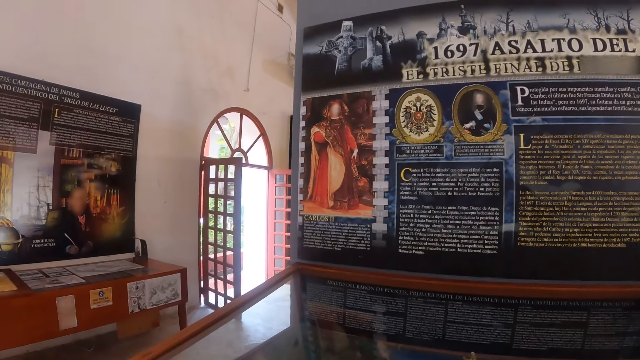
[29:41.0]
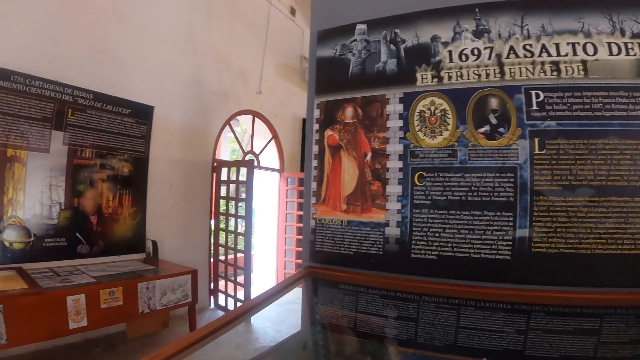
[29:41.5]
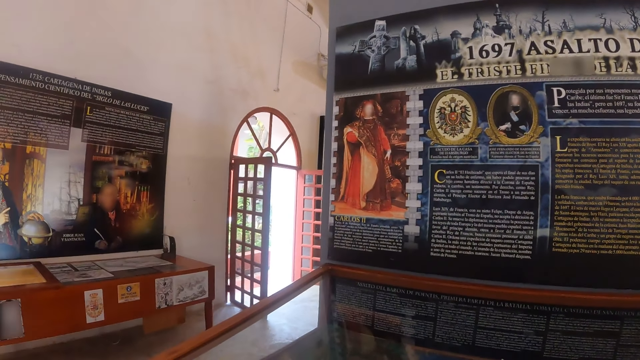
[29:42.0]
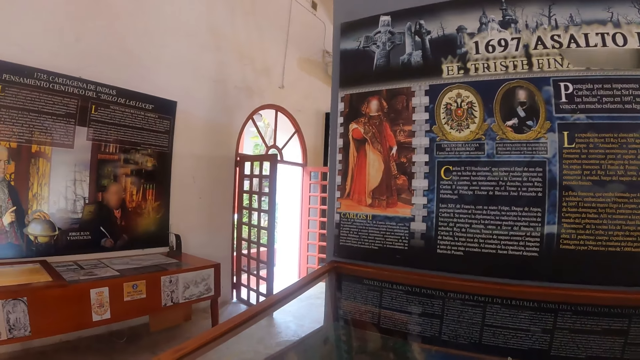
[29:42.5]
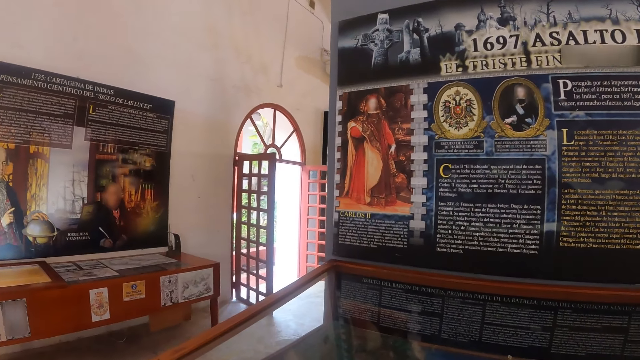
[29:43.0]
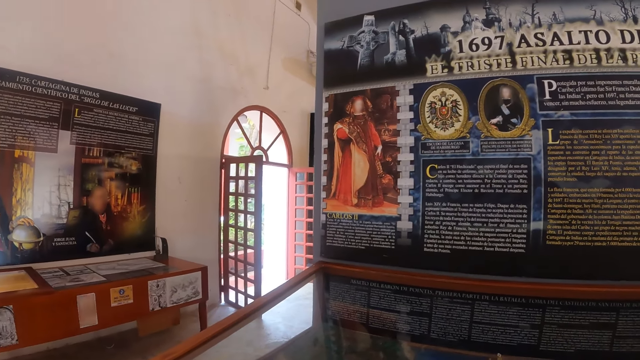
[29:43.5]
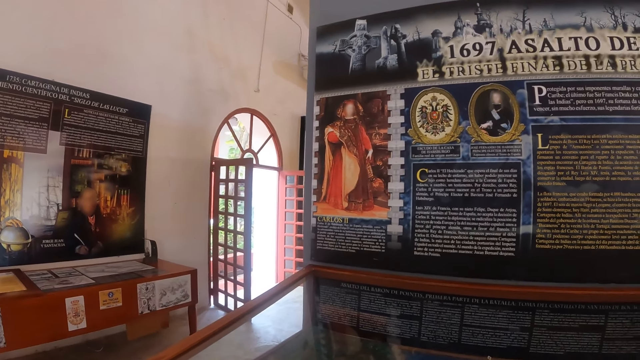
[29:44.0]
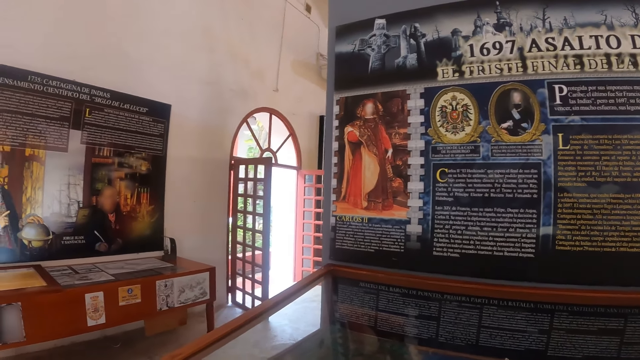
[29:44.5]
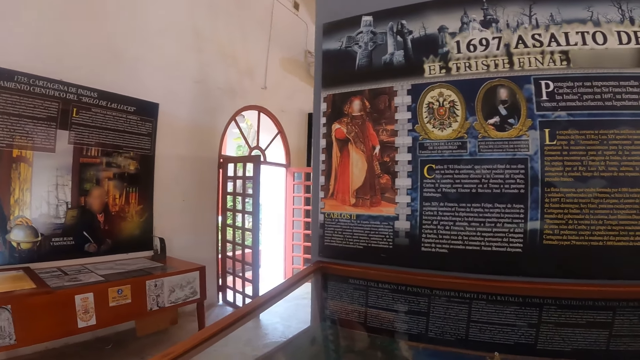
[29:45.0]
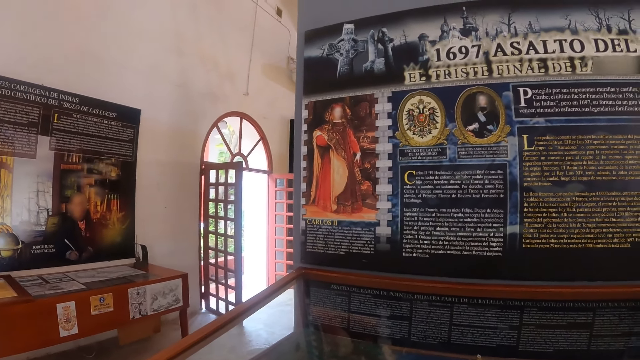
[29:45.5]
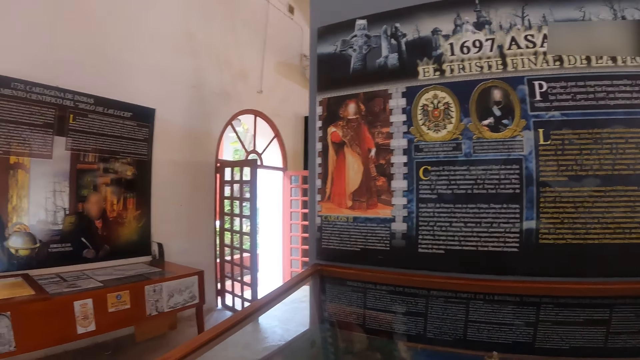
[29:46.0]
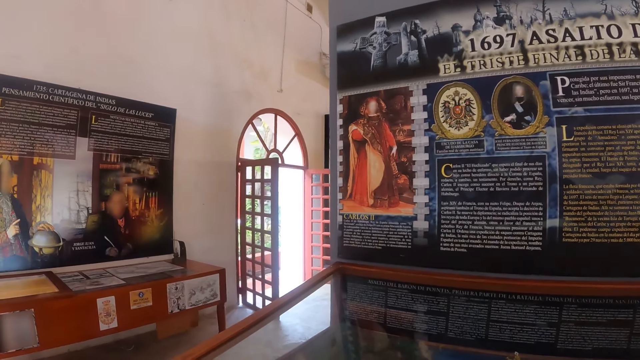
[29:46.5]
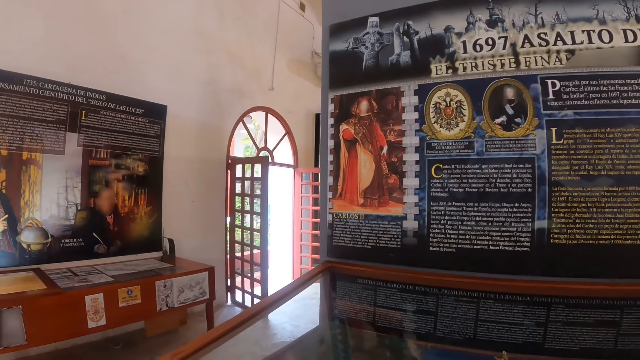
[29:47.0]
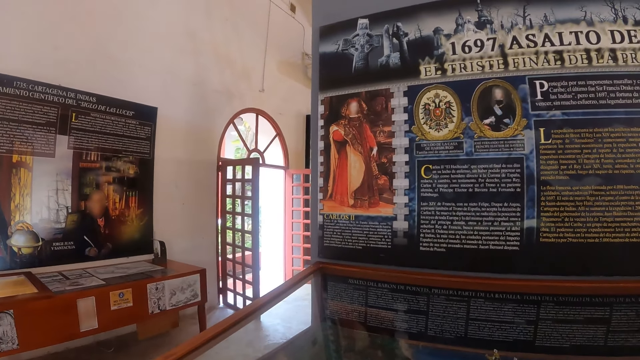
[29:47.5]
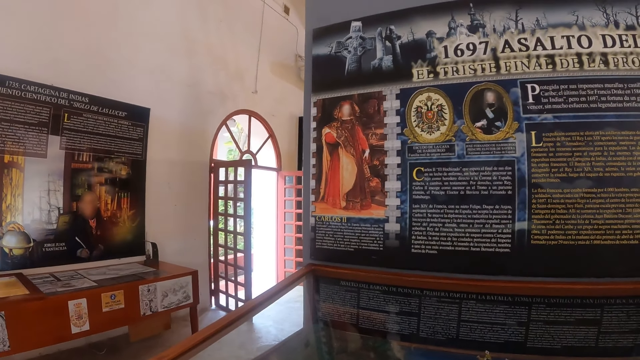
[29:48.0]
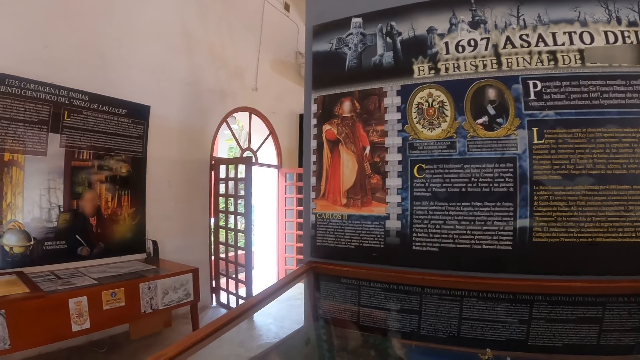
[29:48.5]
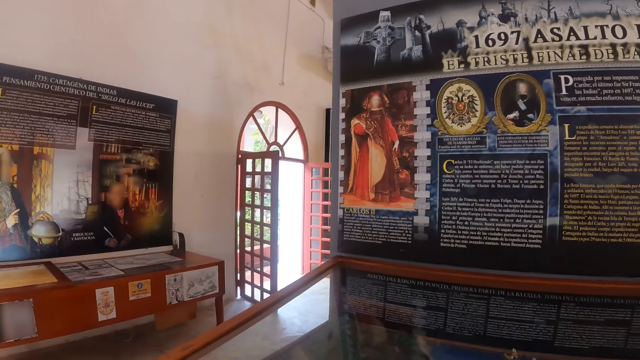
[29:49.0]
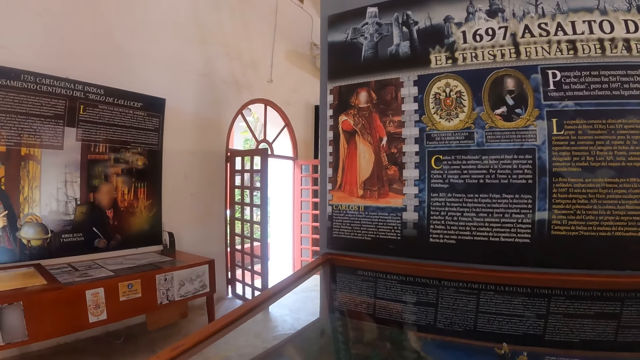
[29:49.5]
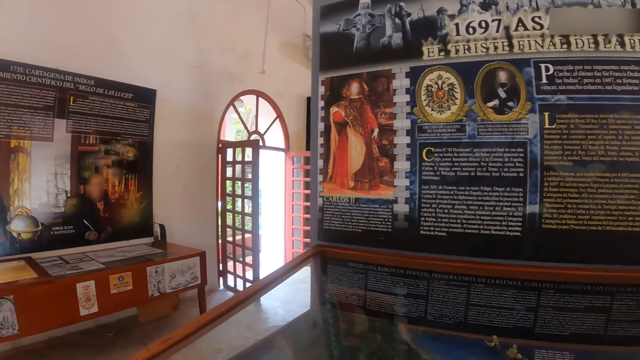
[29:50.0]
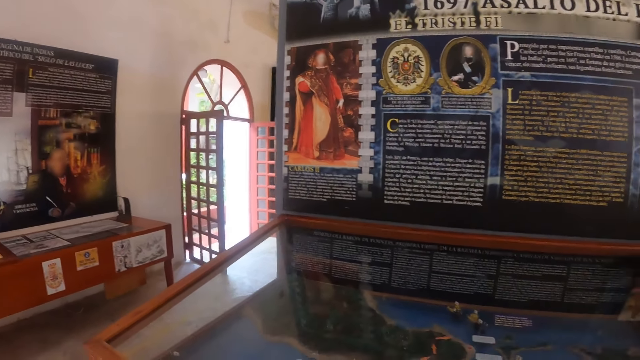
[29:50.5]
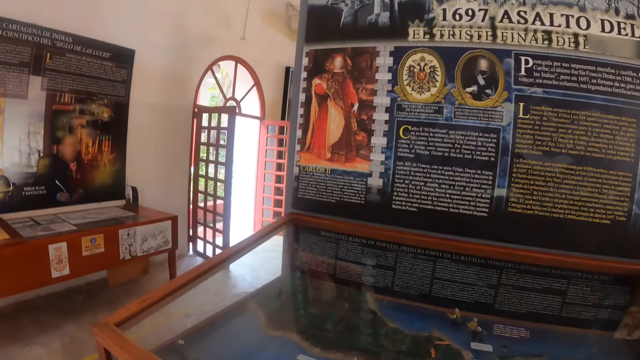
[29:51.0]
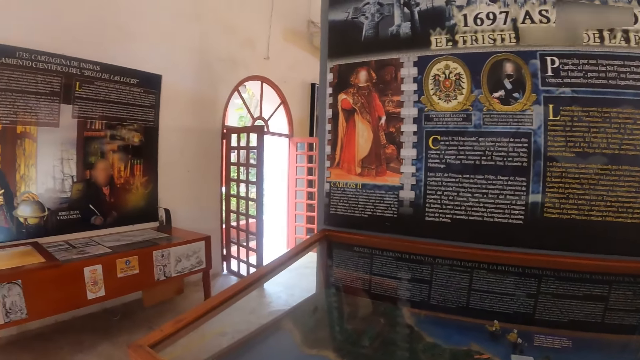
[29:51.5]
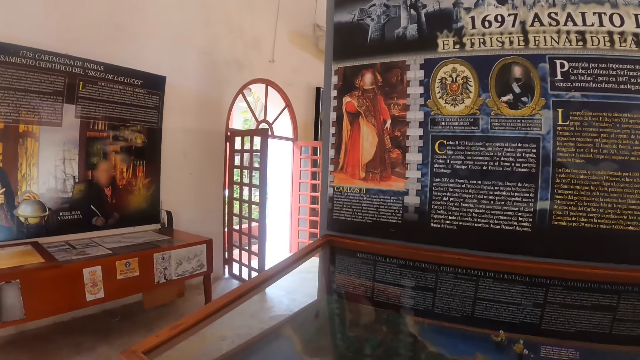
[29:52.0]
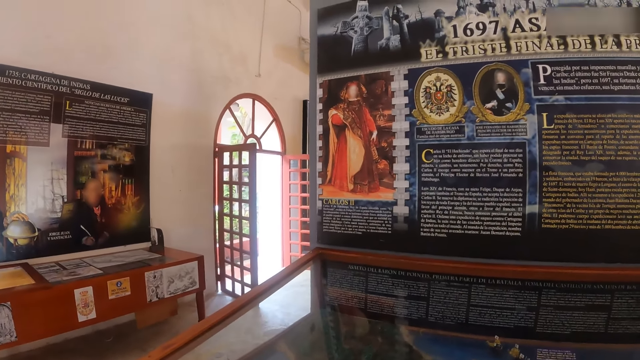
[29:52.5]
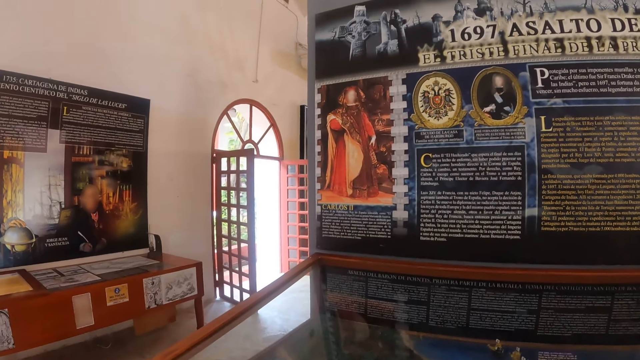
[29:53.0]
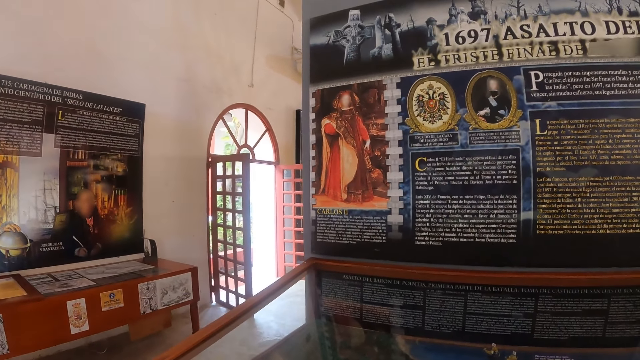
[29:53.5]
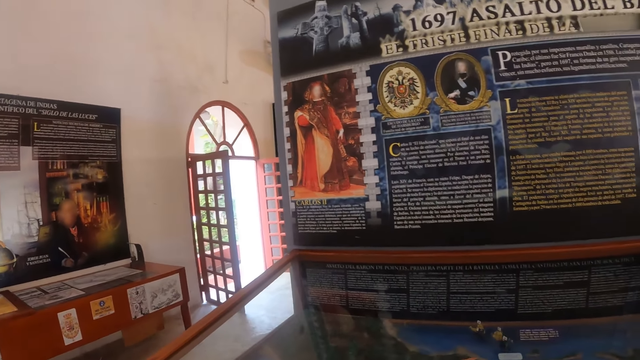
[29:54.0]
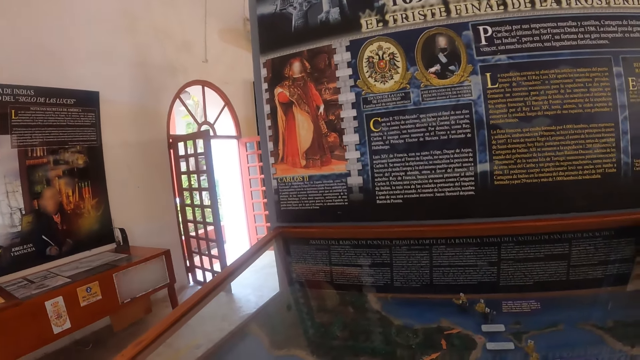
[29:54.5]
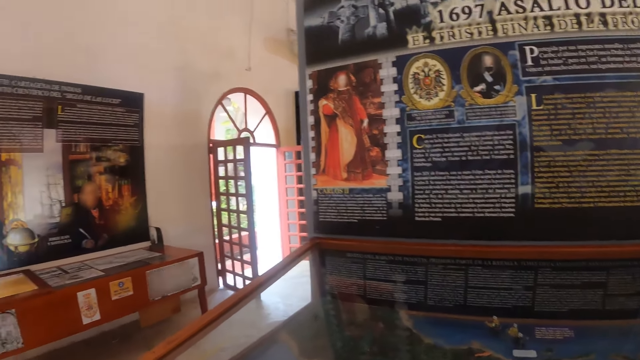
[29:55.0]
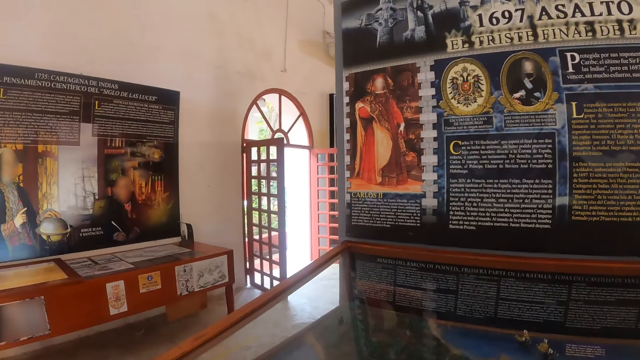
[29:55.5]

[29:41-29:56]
The camera wearer stares at the writings.

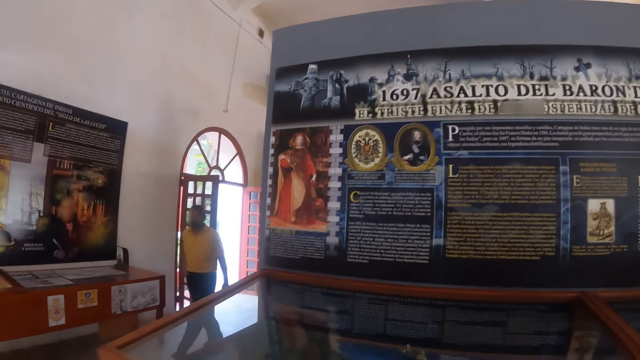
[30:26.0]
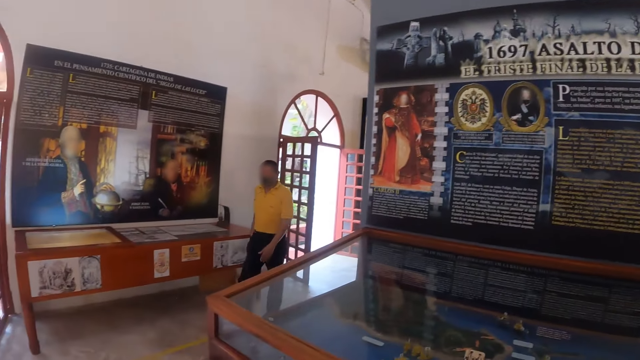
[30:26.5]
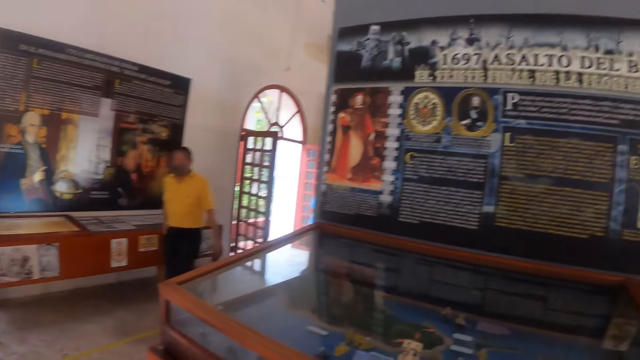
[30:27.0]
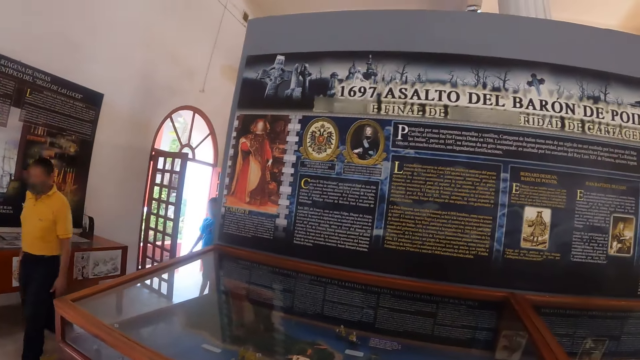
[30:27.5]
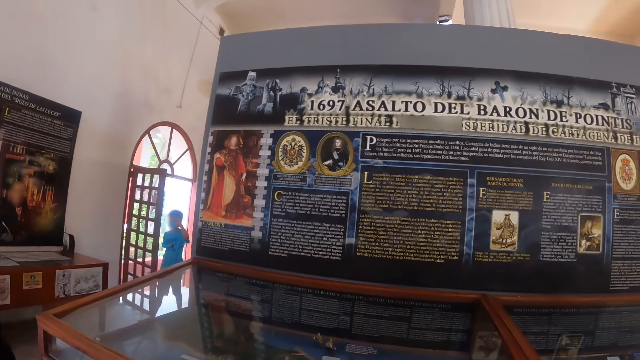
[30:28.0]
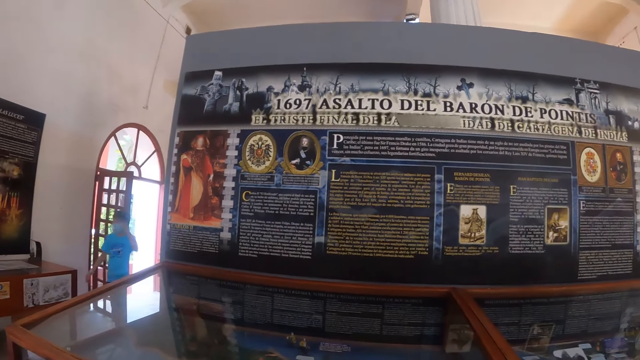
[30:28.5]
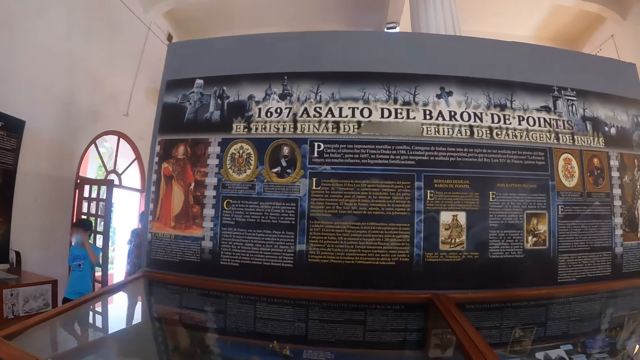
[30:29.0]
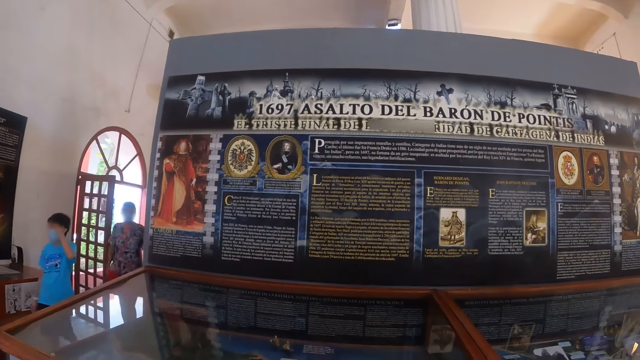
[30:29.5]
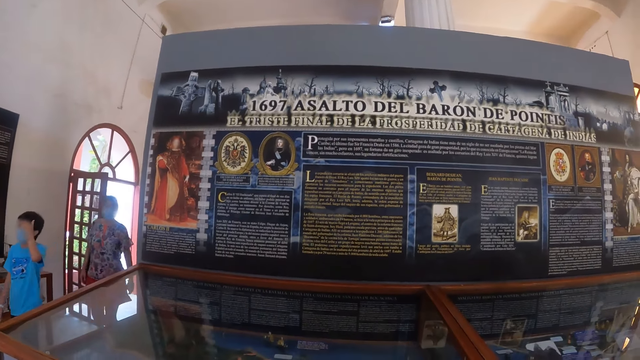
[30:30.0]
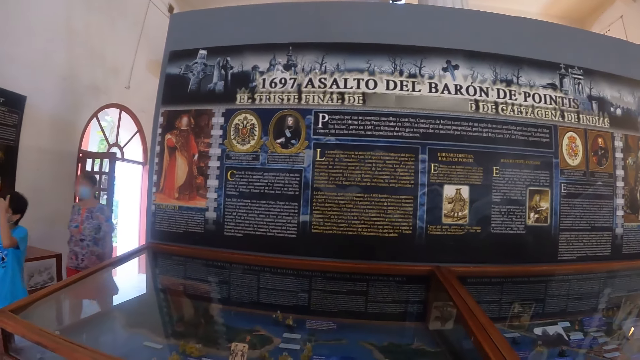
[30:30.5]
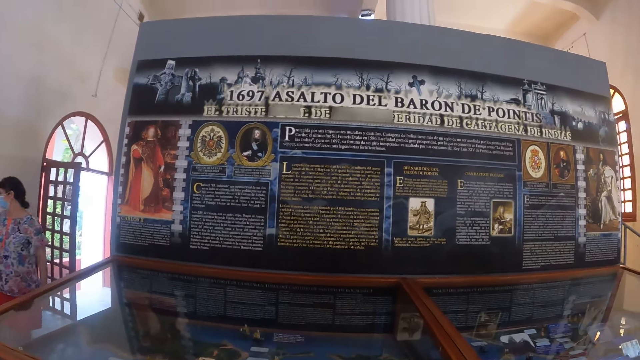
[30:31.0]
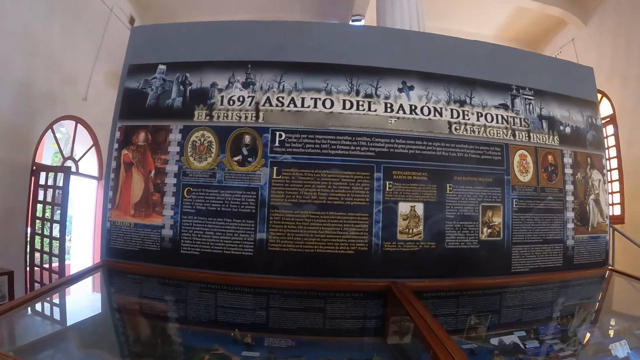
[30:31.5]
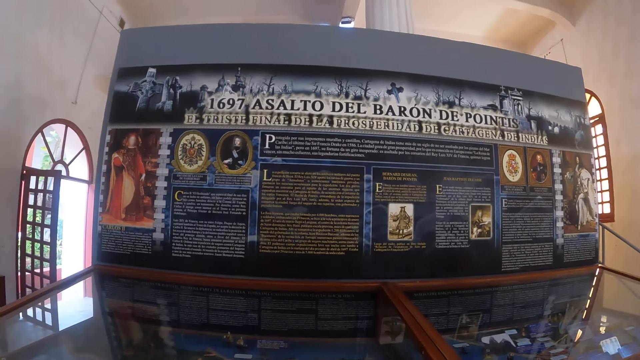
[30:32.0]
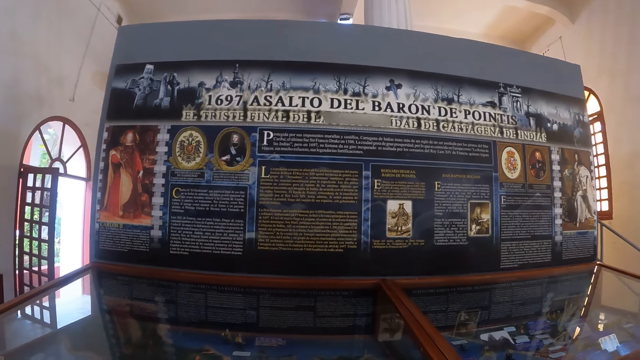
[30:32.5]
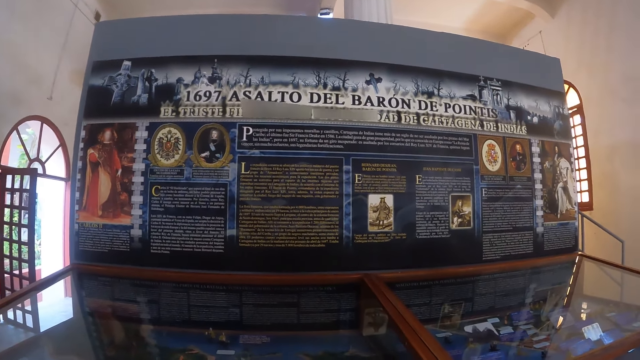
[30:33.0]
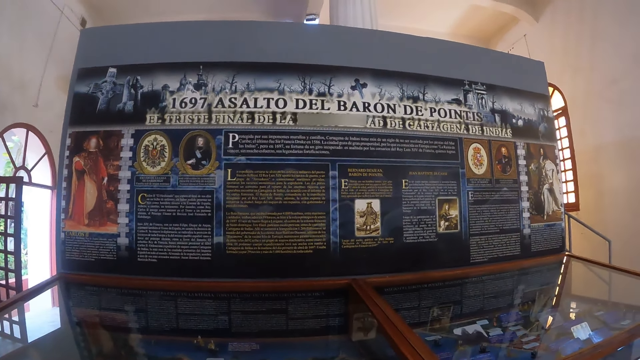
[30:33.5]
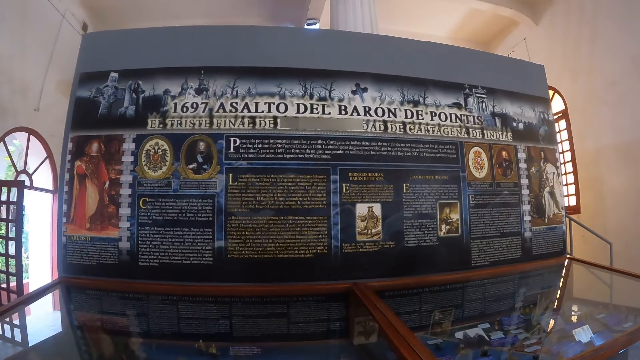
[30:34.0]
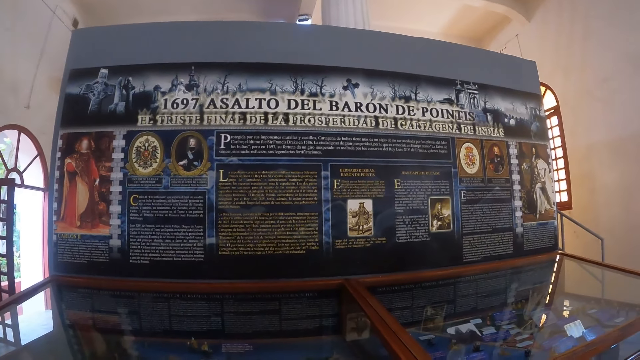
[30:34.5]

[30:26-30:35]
The camera wearer looks around. They stare at the writings.
